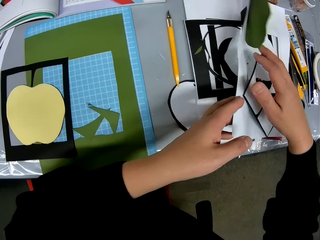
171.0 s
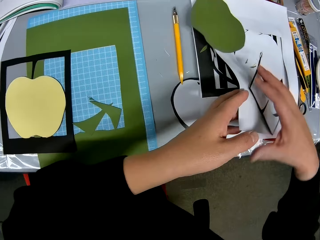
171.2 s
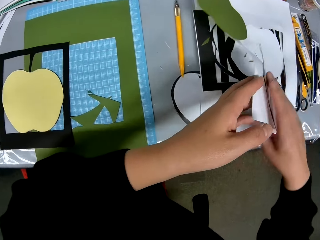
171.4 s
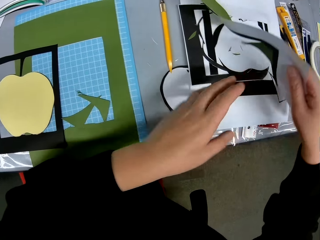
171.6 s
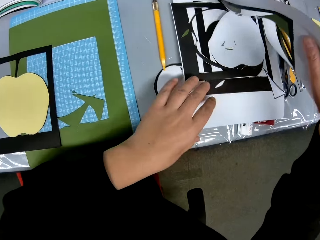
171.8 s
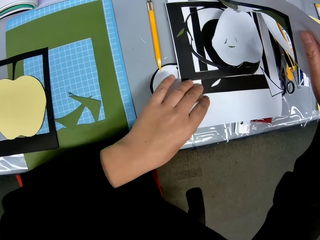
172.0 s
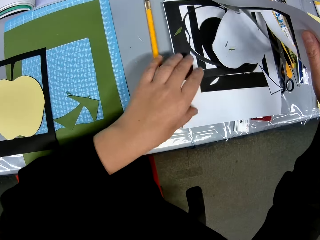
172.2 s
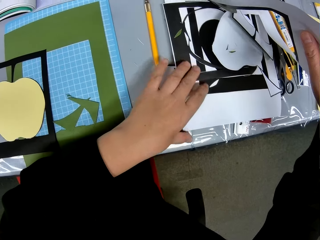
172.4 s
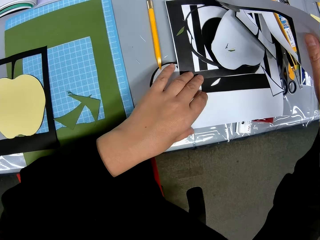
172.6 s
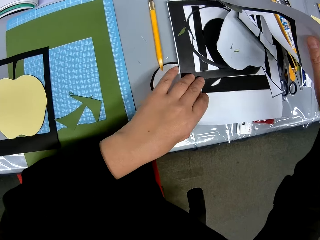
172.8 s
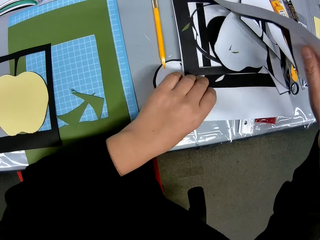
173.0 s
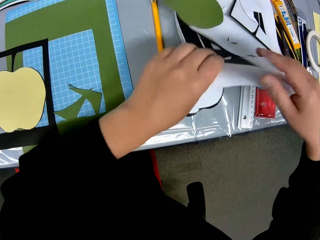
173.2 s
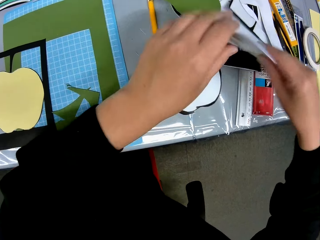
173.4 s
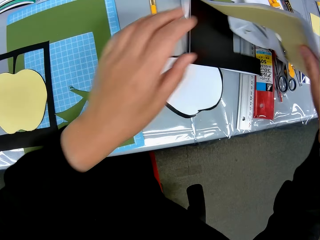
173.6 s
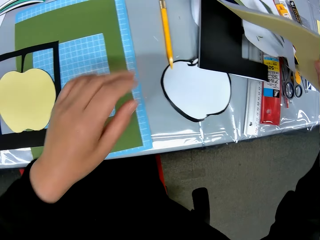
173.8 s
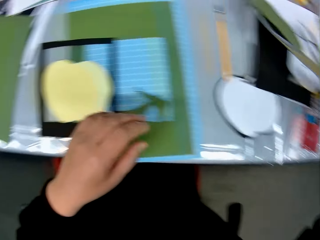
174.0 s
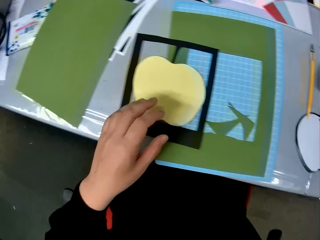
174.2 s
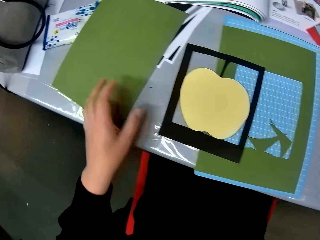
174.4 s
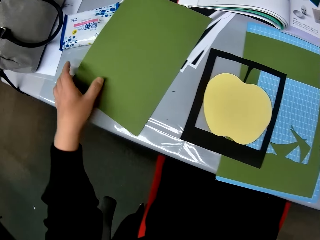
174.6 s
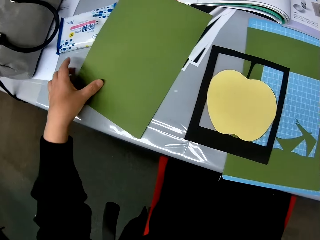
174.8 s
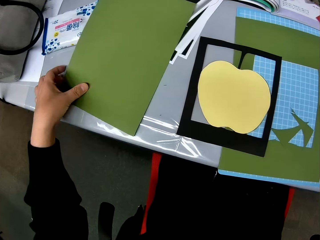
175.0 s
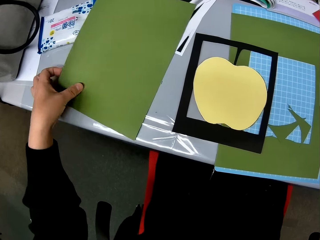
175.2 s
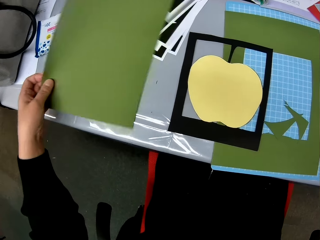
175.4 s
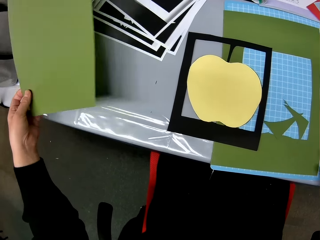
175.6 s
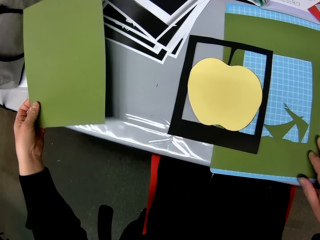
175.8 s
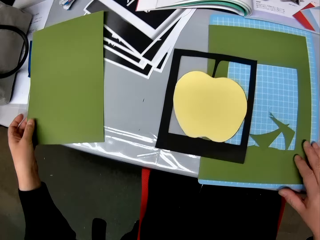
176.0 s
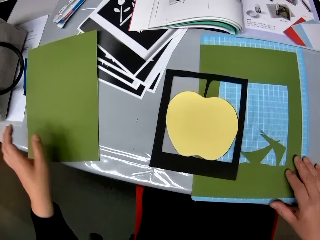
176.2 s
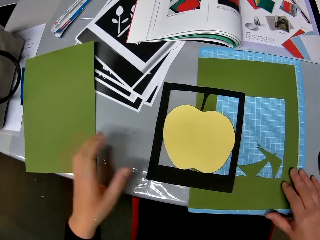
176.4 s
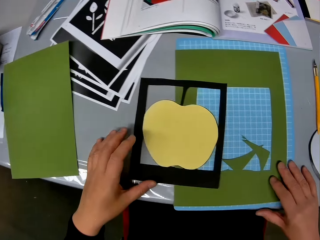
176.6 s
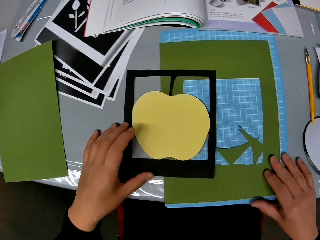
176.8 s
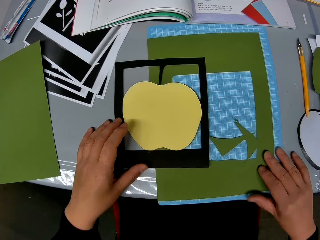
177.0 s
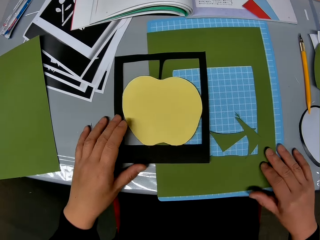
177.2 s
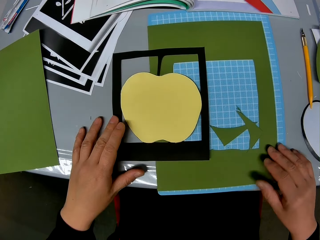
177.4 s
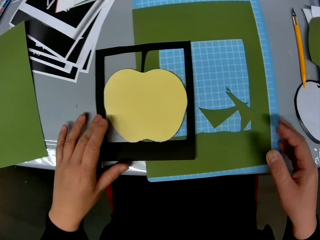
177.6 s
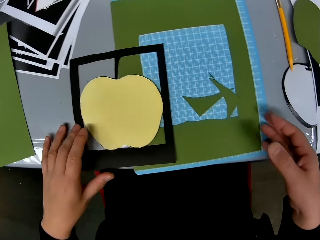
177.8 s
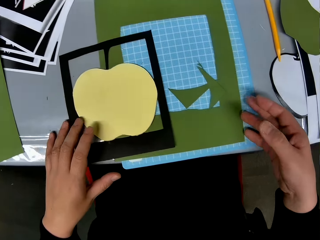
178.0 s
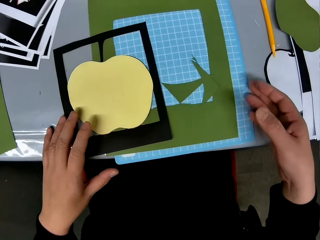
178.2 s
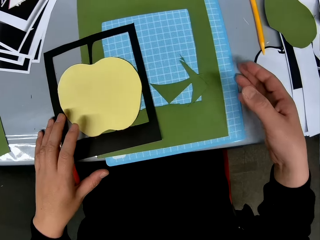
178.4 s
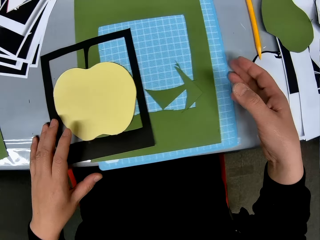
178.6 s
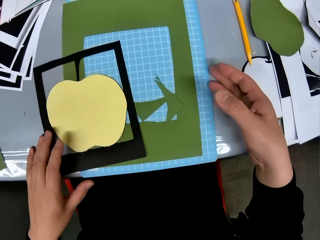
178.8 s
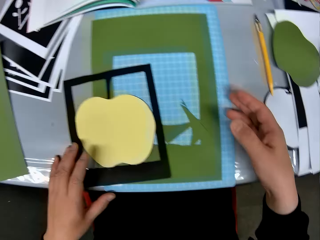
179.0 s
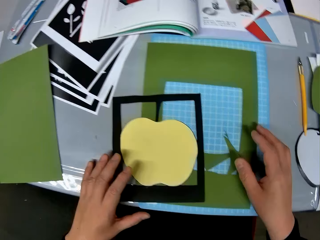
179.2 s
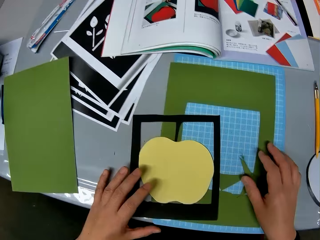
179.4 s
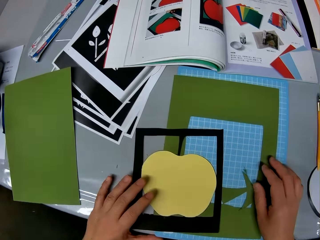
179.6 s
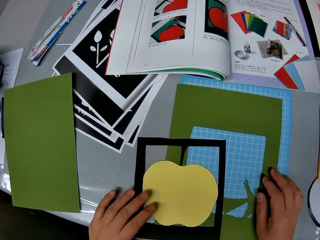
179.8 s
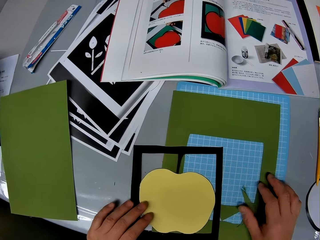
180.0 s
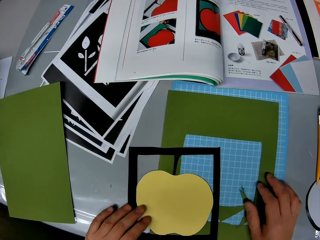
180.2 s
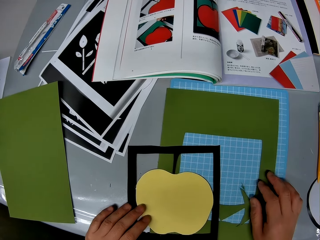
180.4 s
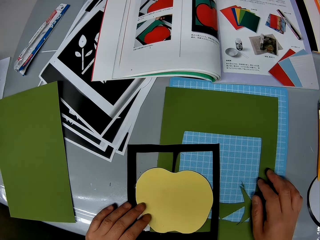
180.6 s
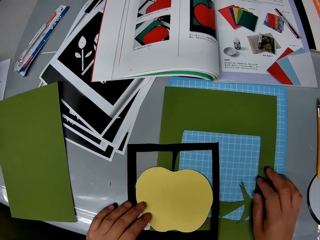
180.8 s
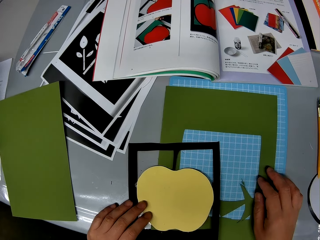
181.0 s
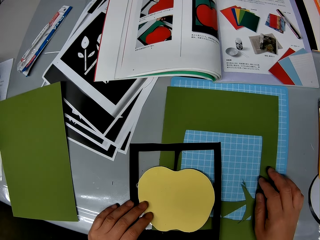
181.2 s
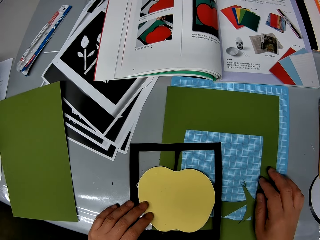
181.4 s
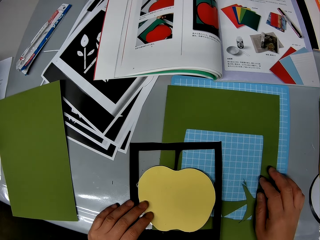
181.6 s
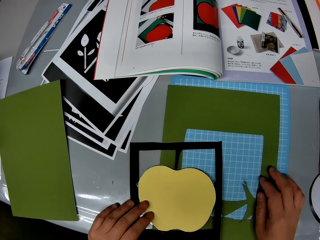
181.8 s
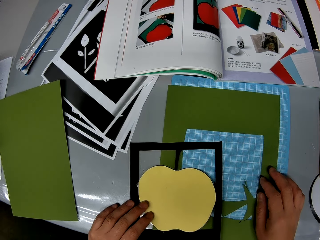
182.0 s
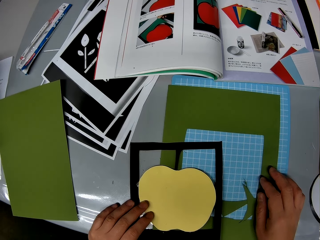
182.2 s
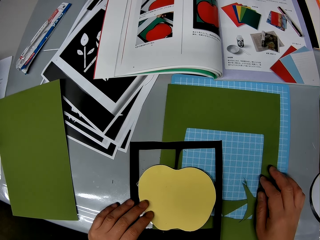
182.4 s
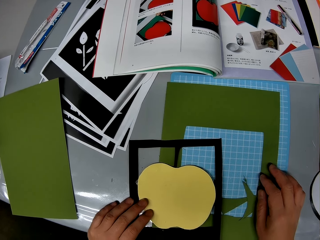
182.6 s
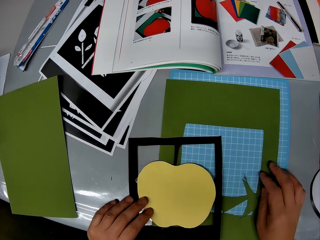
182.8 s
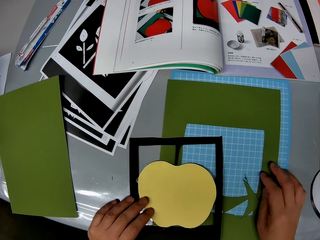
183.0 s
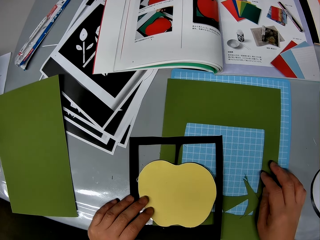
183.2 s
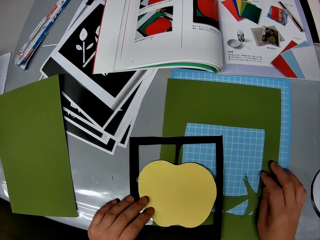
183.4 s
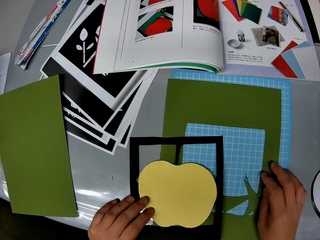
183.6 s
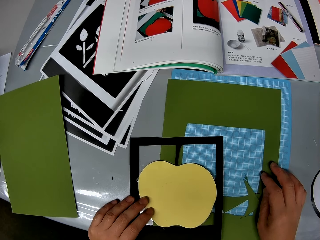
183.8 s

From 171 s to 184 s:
The camera wearer releases the green apple shape portion. They search on pieces of card stocks on the table. They look towards the left. They pick a green card stock. They drop the green card stock on the table. They adjust the portions on the mat craft board. They look towards the book.

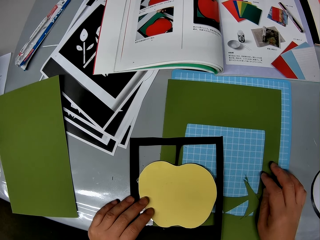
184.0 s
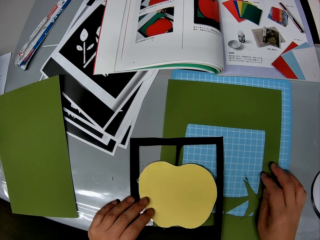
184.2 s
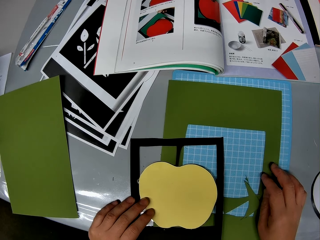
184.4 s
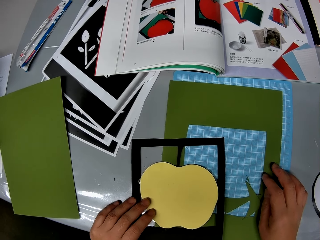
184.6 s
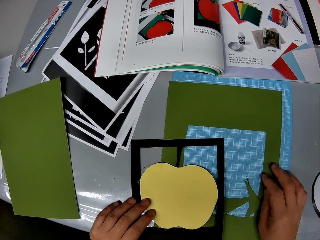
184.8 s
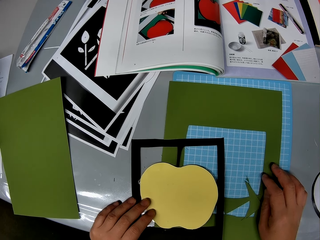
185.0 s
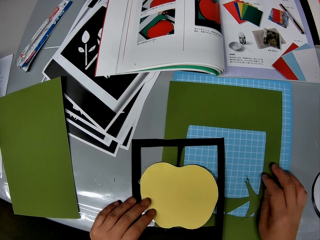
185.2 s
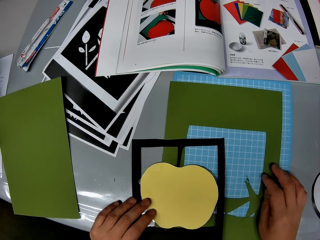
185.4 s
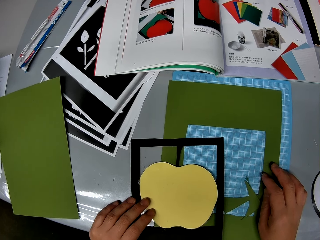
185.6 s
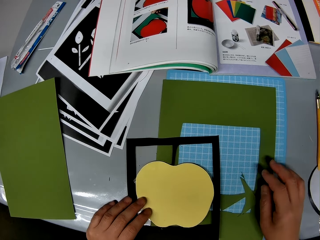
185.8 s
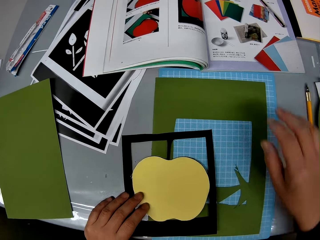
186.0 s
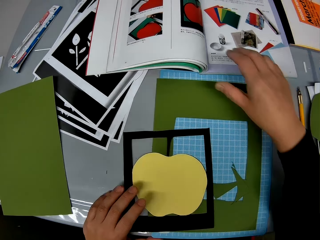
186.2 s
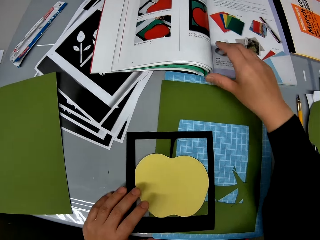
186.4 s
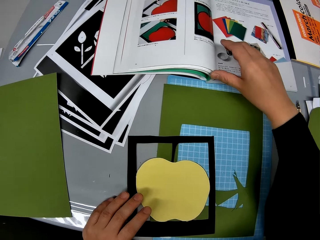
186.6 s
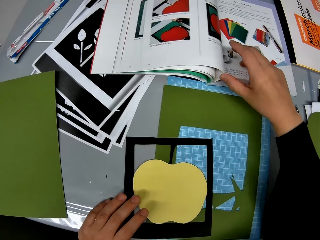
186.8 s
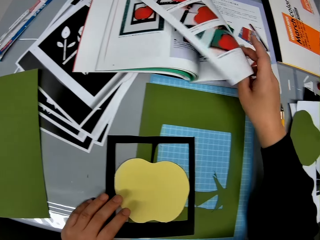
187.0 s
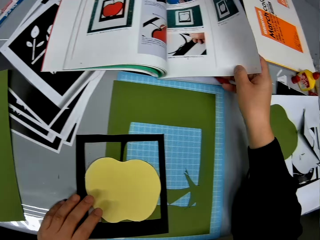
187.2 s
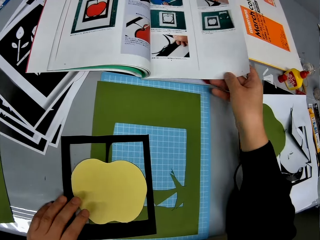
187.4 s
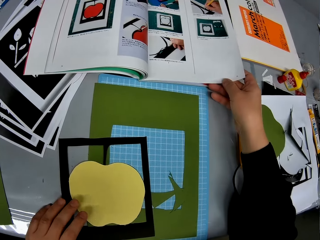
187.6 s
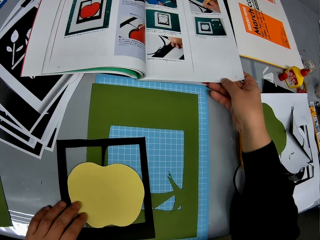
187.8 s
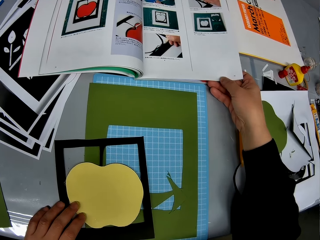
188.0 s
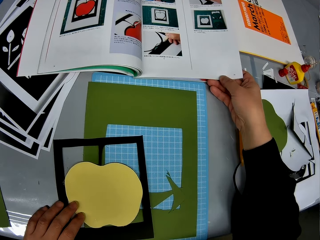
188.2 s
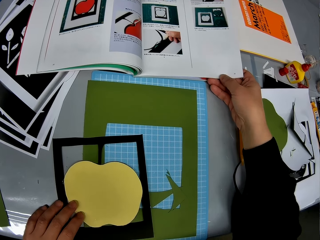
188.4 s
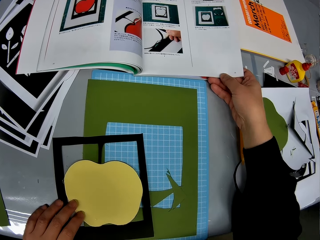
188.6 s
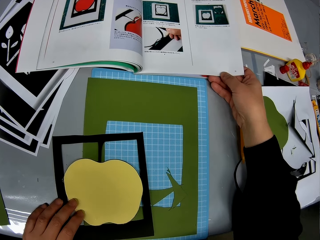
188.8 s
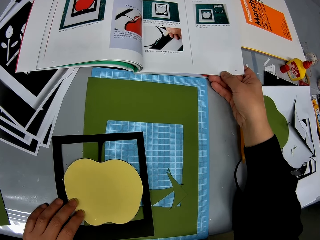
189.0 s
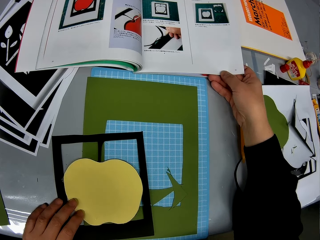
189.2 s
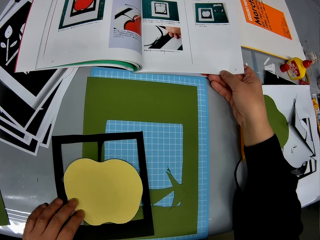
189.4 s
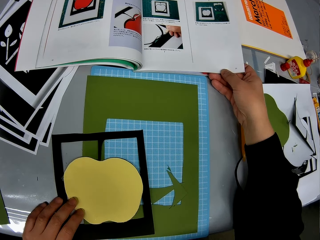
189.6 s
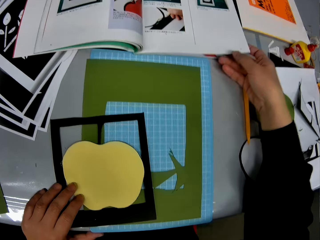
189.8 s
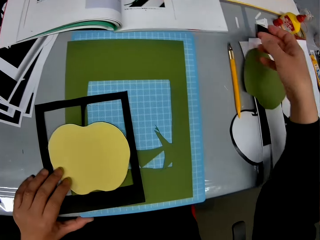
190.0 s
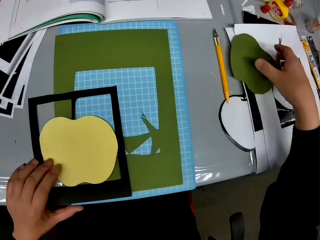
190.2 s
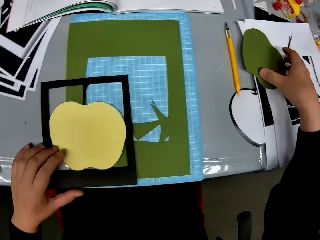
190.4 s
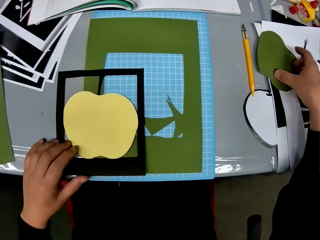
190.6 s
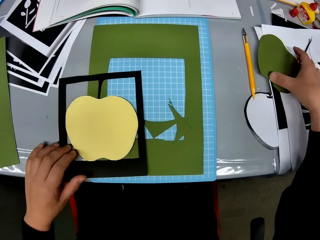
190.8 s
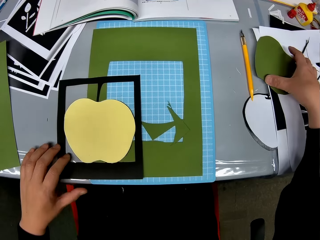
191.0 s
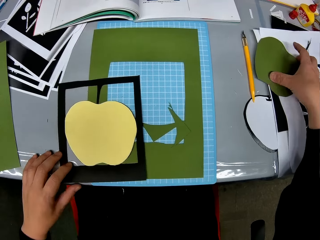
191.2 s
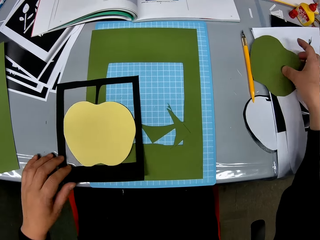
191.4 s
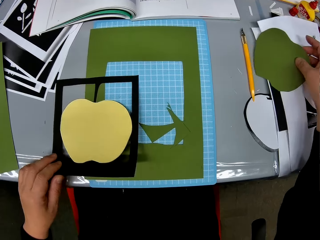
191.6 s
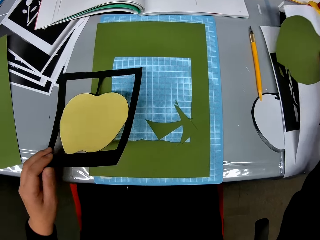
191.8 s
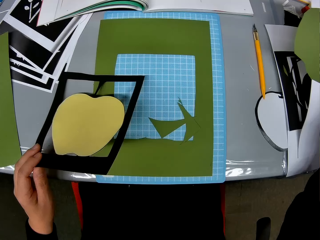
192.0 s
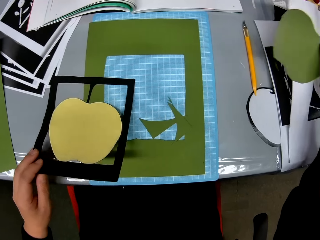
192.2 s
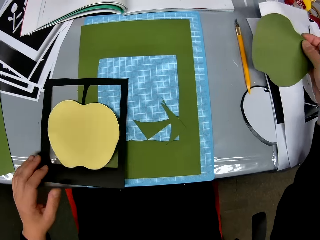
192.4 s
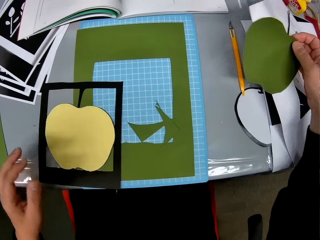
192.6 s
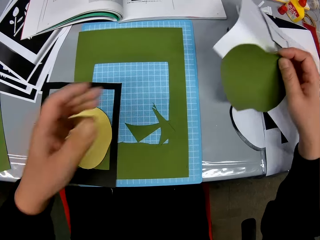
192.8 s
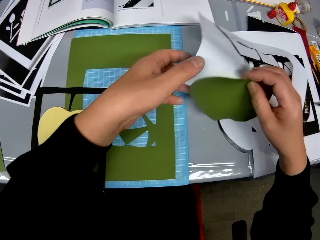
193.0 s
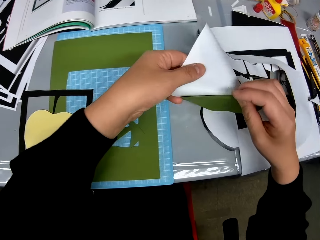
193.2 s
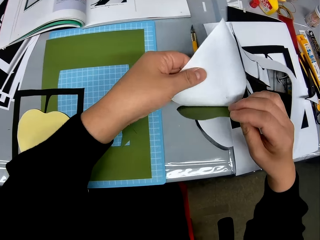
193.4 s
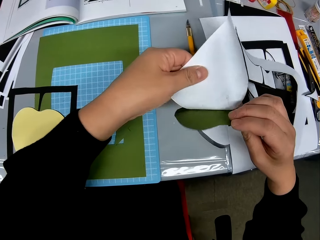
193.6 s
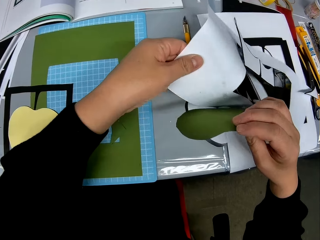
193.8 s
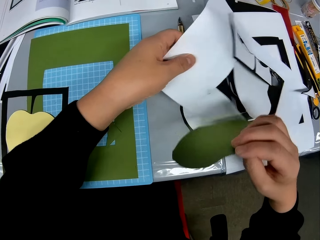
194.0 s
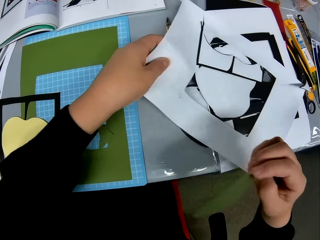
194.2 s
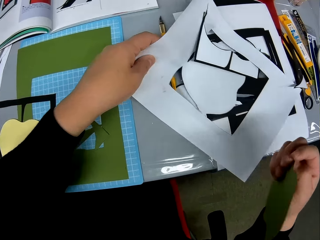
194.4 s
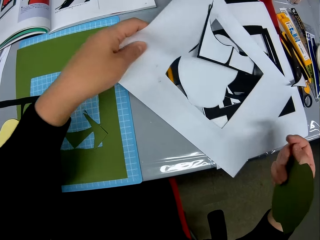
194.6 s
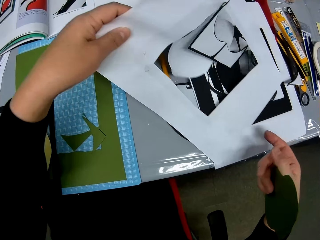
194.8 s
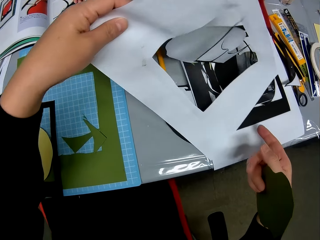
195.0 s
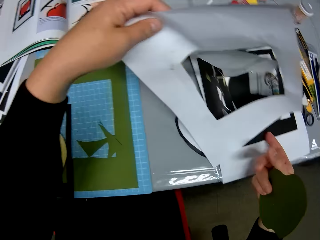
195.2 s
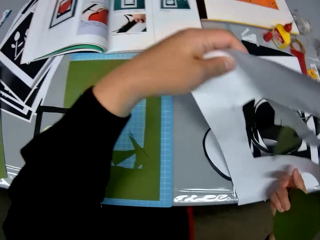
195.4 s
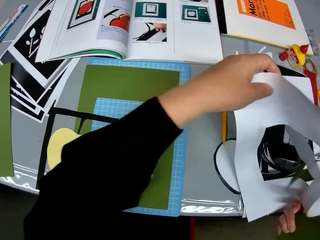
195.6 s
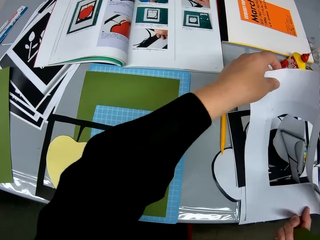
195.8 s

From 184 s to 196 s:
The camera wearer turns a page on the book. They open the book on the table. They look towards the book. They pick the green apple shape portion with the right hand. They detach the green apple shape portion from another portion.
